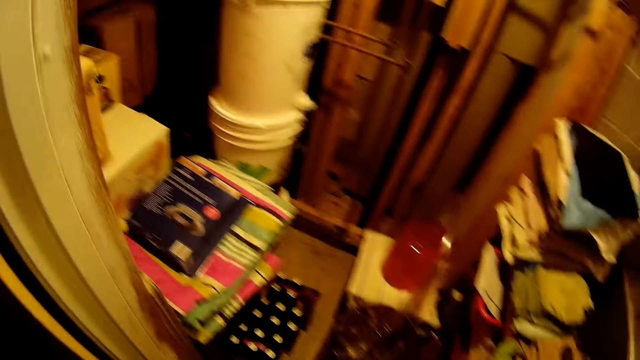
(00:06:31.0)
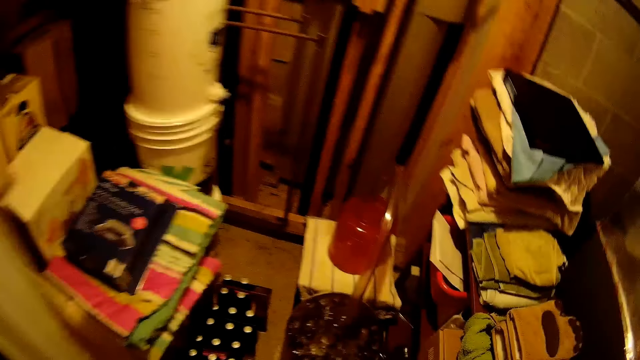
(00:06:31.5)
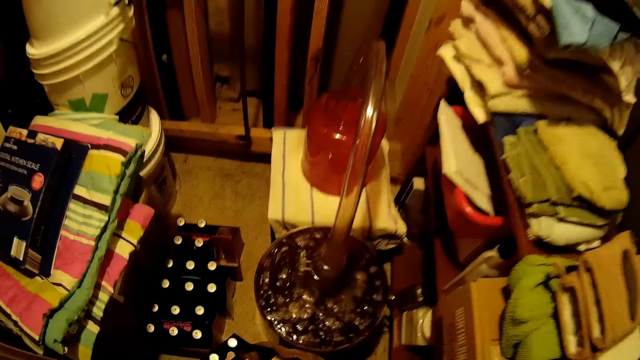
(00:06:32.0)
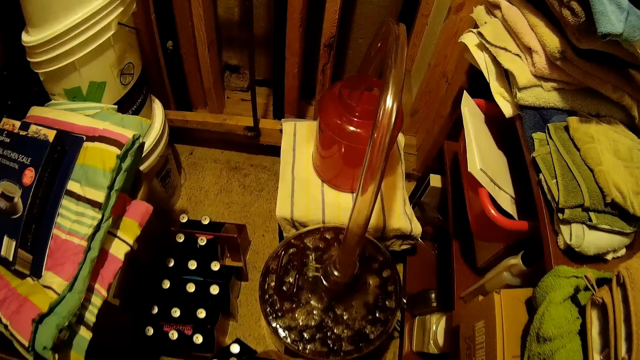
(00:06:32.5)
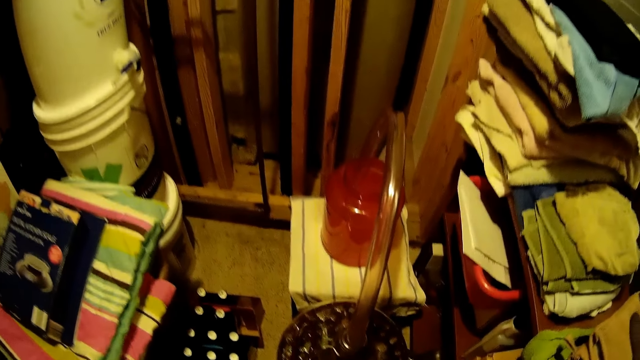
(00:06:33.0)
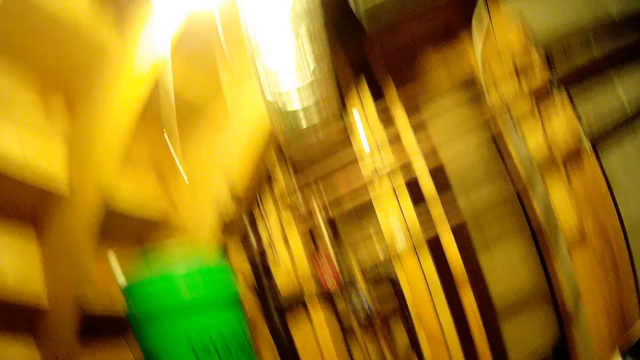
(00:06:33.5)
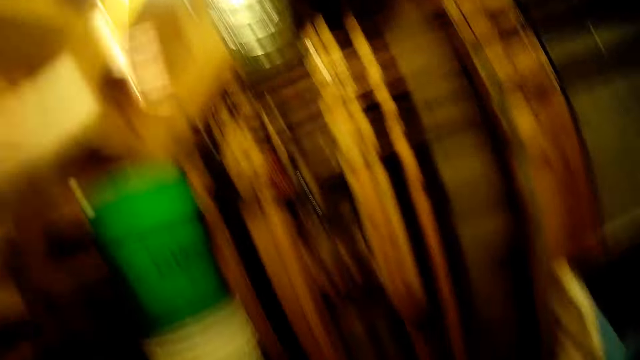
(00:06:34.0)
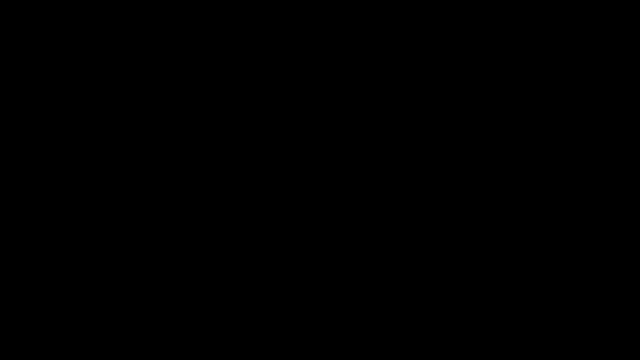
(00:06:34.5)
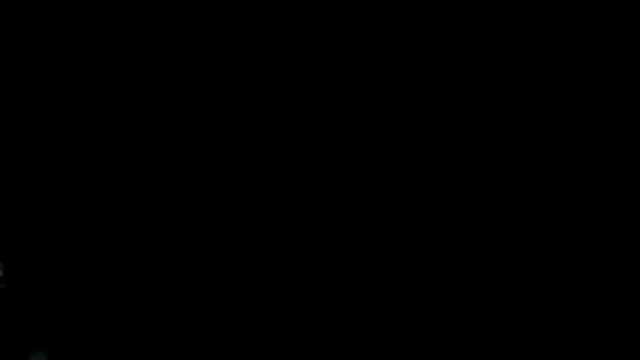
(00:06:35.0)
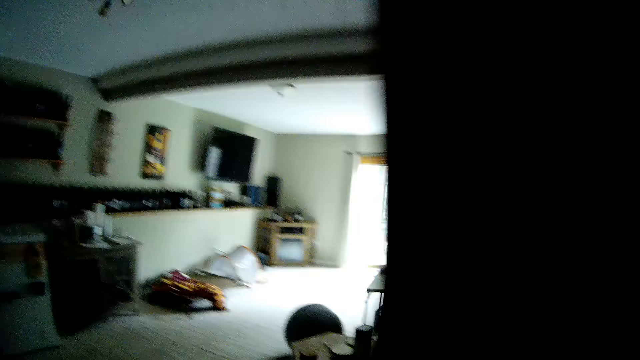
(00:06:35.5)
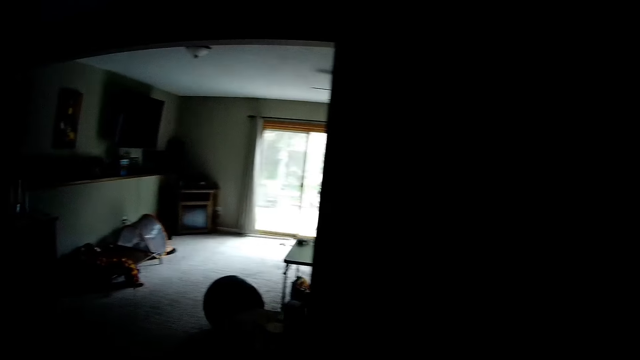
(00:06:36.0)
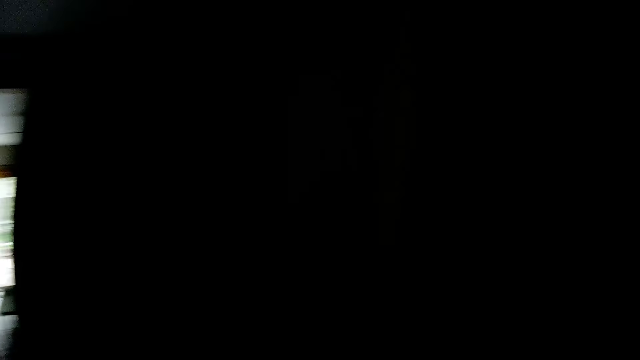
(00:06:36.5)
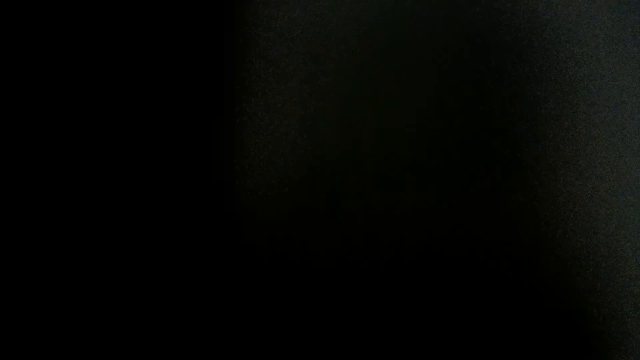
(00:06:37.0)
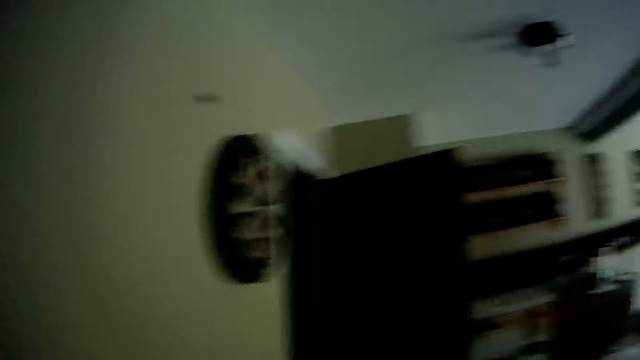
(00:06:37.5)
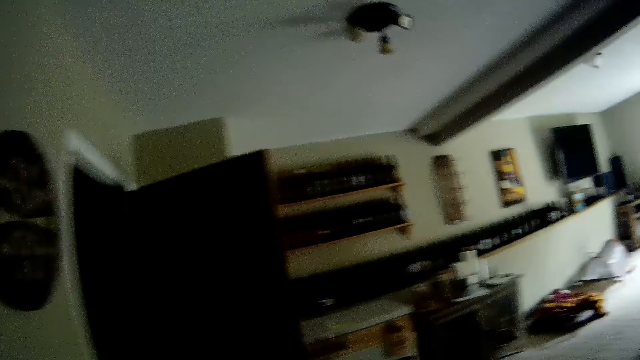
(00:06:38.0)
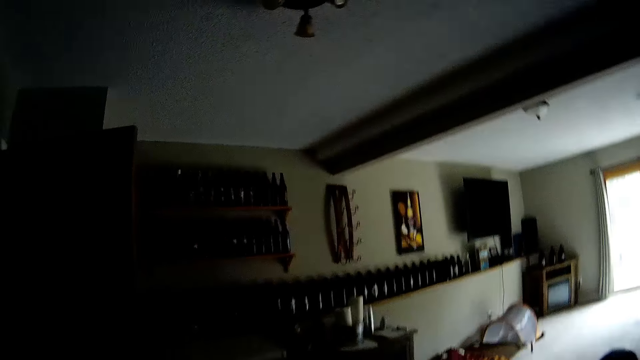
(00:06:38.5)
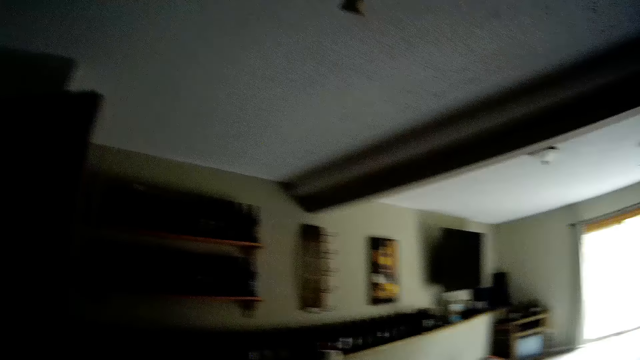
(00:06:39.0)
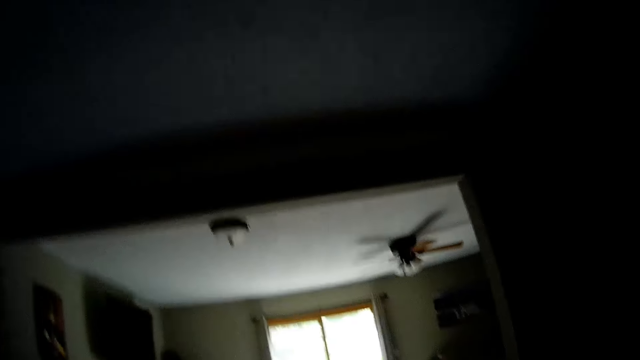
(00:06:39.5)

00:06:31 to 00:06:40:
The camera wearer walks into a room. They look around. They switch off a light bulb. They walk towards the staircase. They walk out of the room.

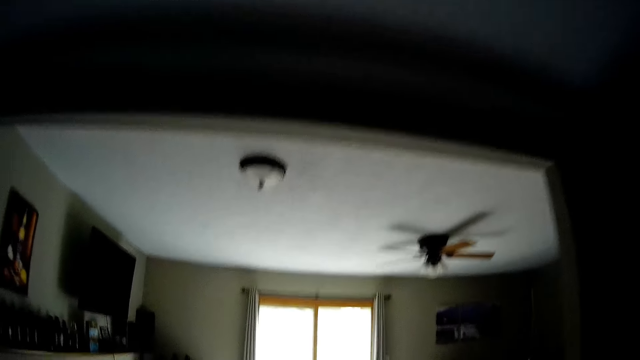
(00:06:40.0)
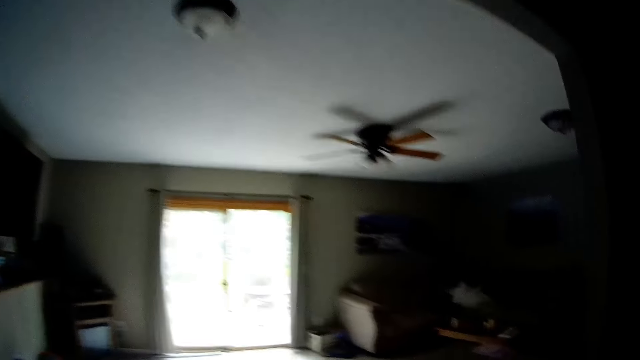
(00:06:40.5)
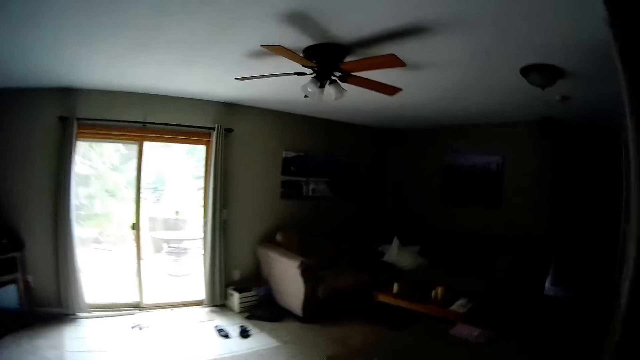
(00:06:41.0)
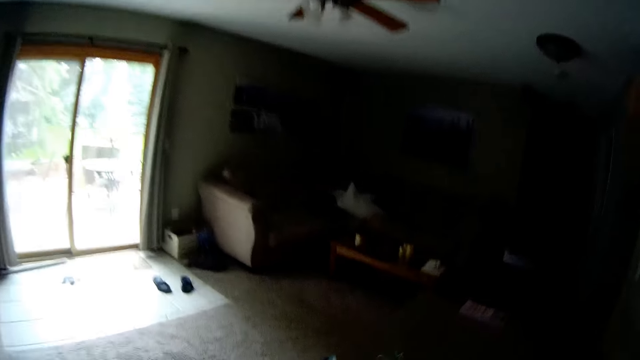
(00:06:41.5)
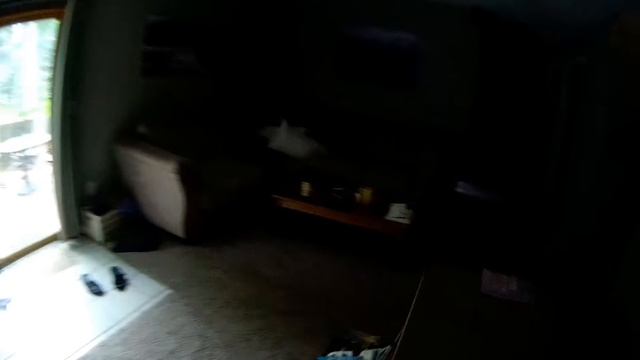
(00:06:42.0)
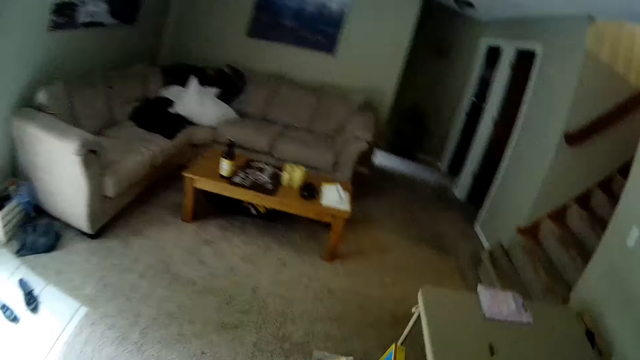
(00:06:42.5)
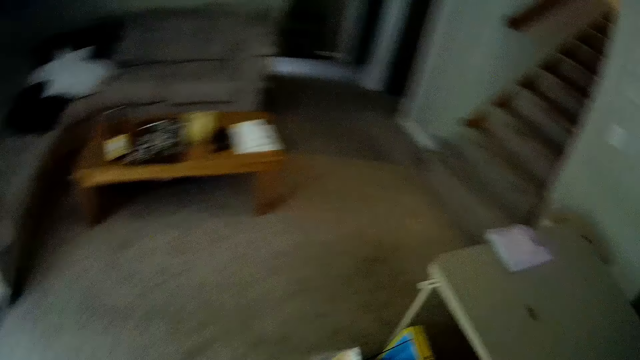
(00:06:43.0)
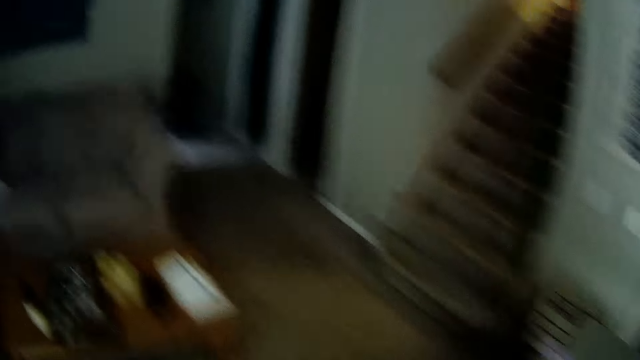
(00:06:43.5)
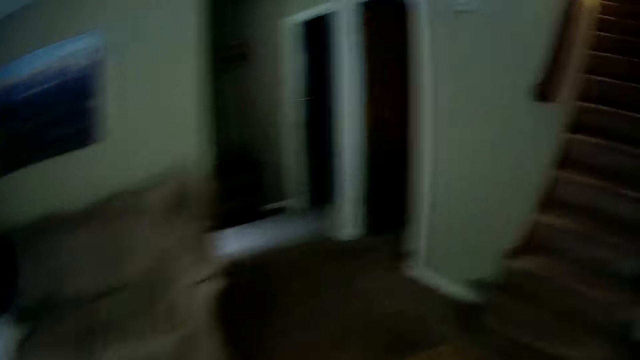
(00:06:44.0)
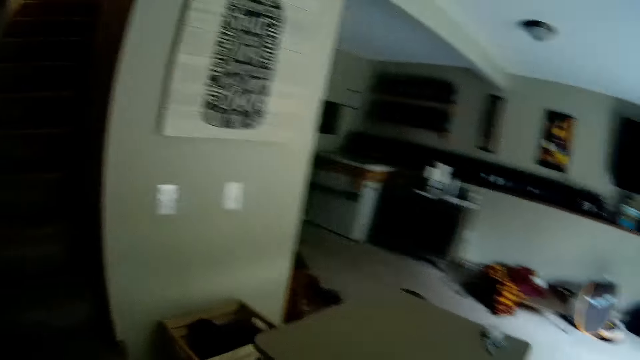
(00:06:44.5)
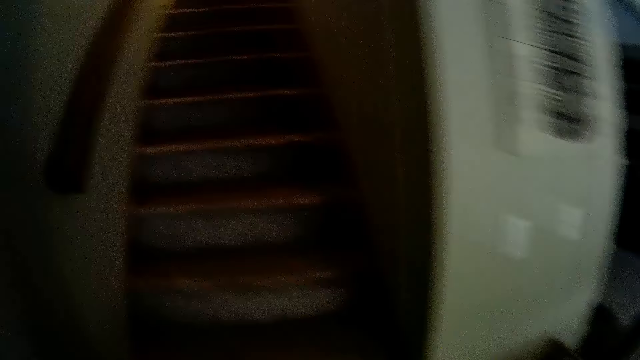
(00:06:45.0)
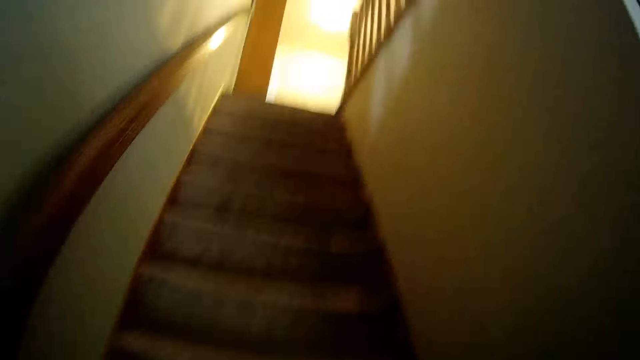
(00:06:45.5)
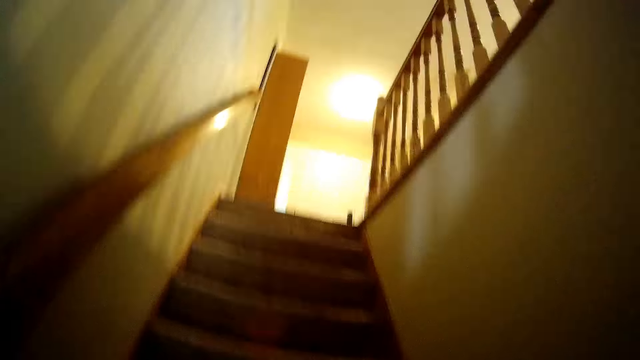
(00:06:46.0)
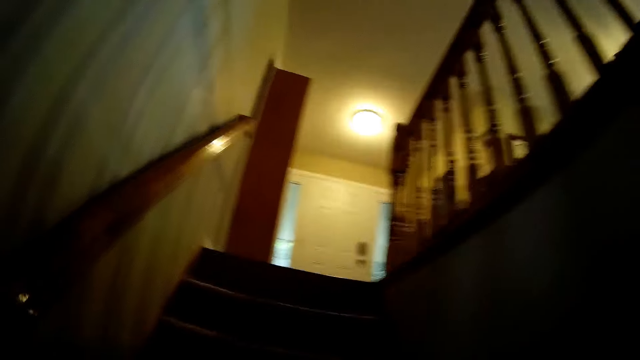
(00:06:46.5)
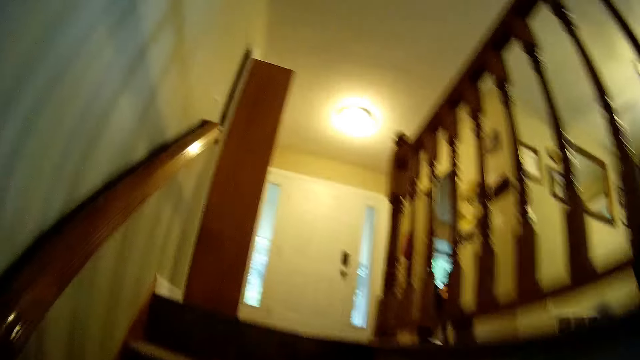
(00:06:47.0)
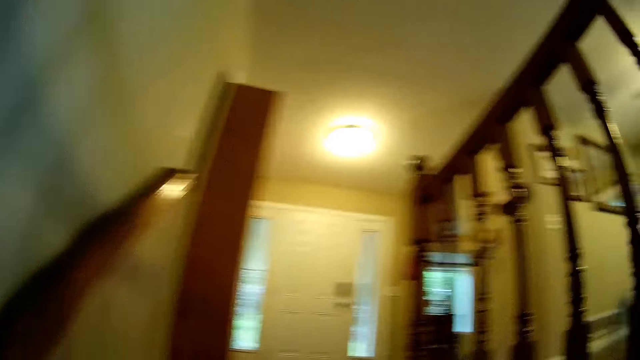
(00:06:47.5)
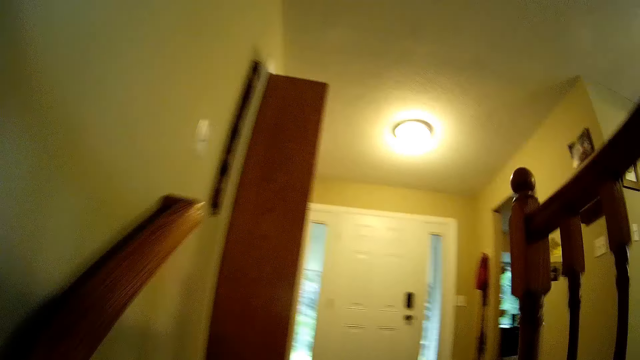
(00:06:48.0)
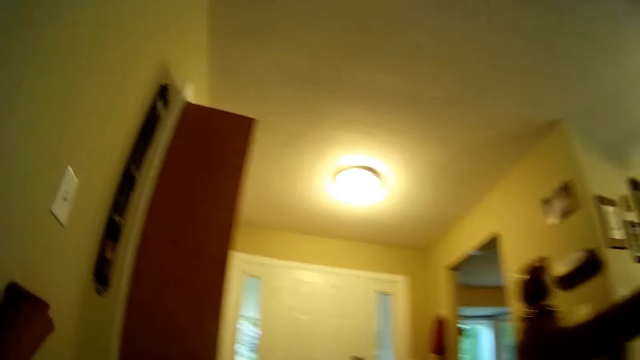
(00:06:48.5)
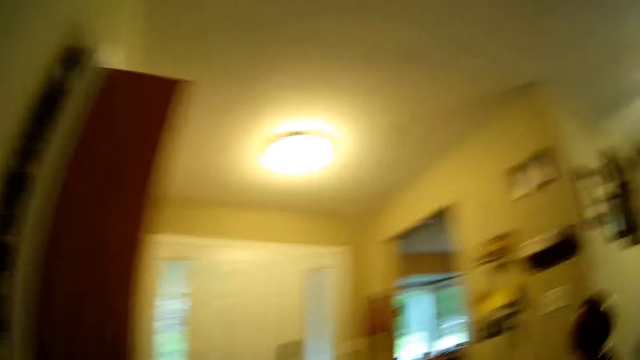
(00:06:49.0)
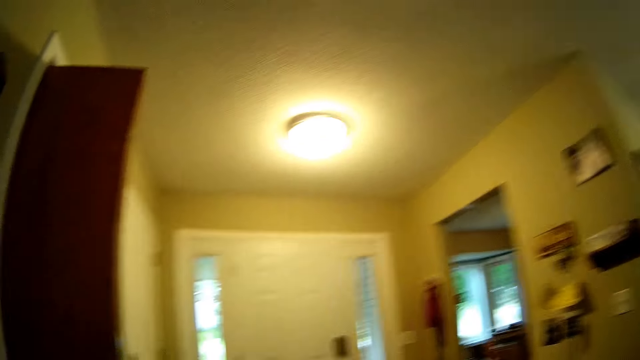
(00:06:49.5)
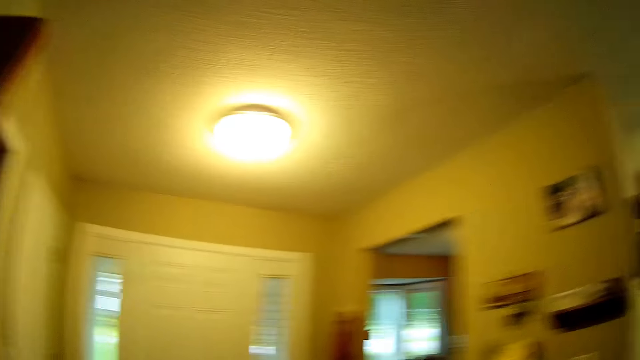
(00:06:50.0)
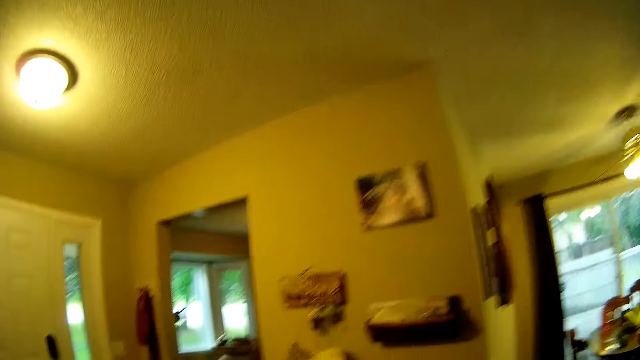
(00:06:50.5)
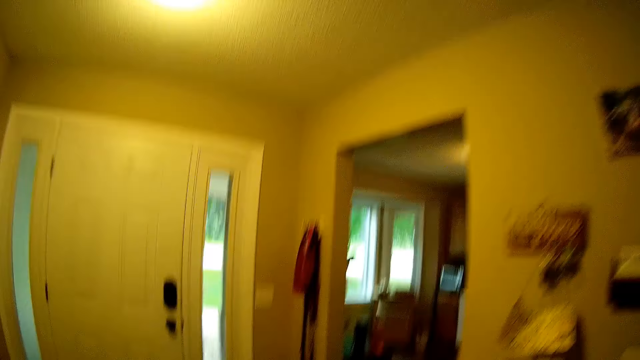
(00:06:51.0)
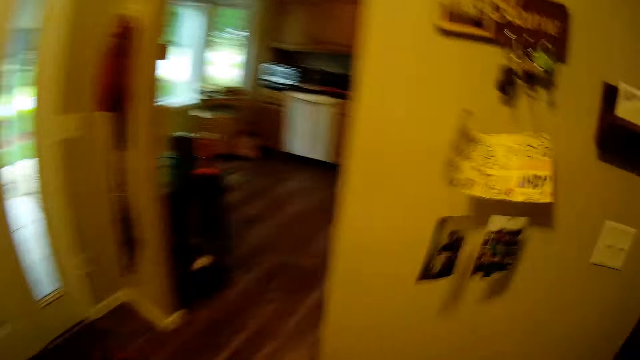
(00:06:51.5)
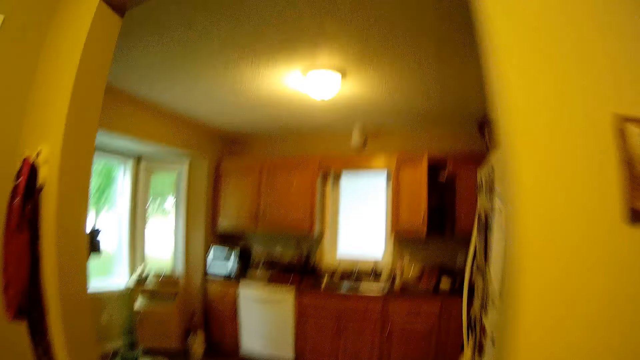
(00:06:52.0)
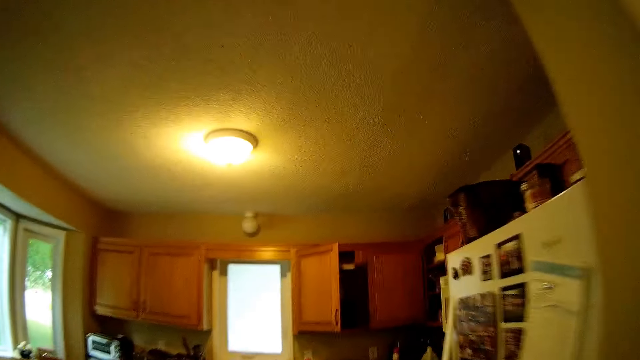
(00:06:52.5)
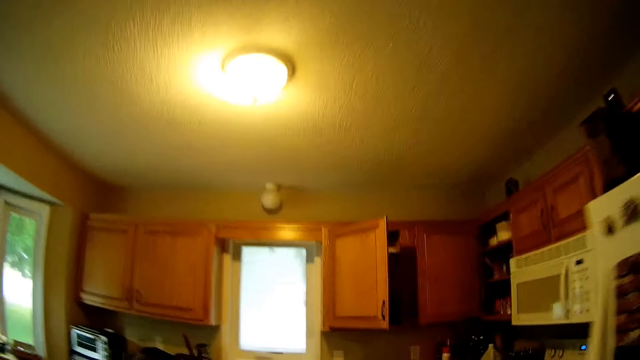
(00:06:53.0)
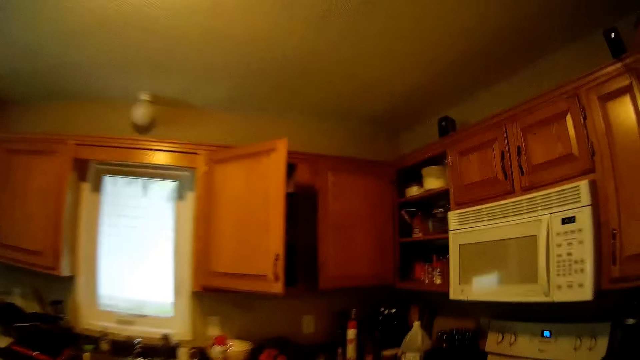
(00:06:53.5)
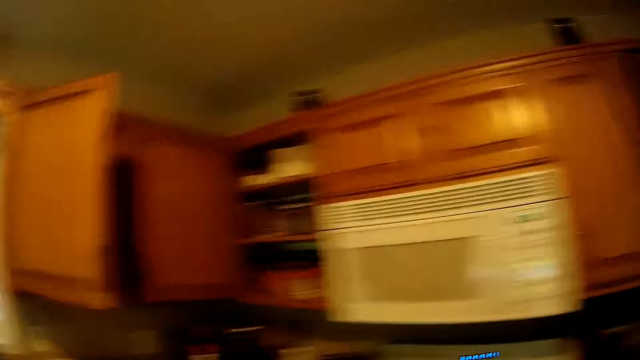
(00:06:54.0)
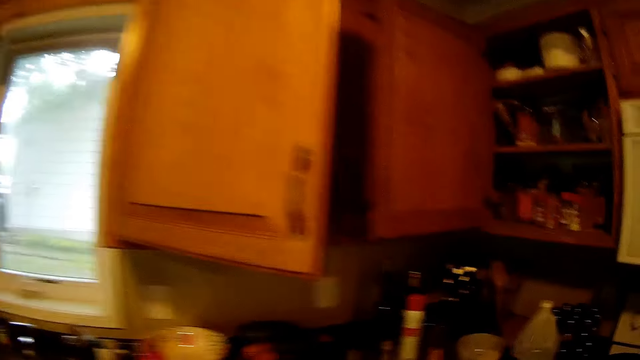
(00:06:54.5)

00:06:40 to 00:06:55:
The camera wearer walks in a room. They ascend through the staircase. They walk into the kitchen.
